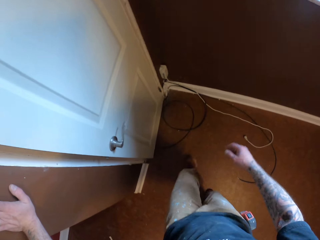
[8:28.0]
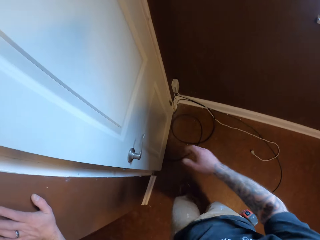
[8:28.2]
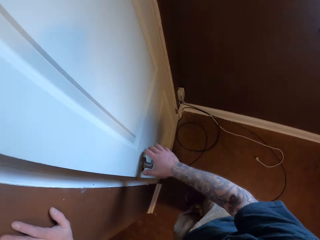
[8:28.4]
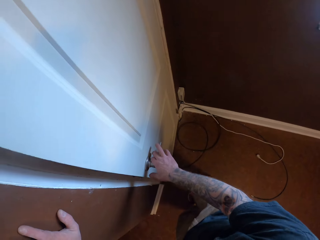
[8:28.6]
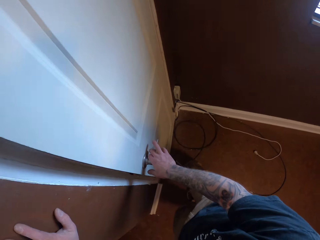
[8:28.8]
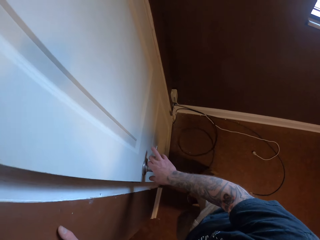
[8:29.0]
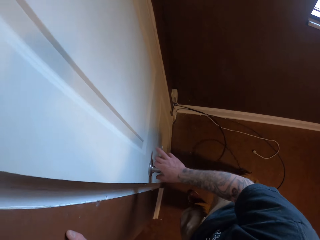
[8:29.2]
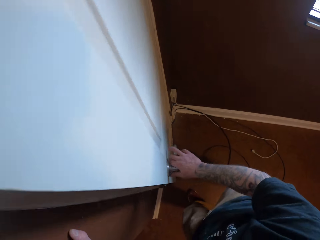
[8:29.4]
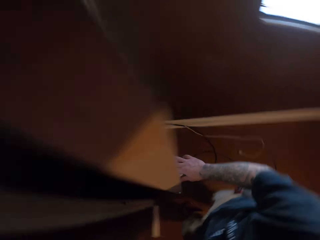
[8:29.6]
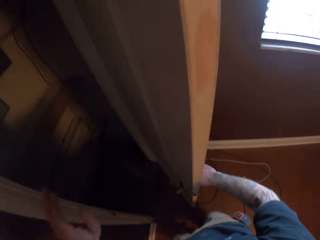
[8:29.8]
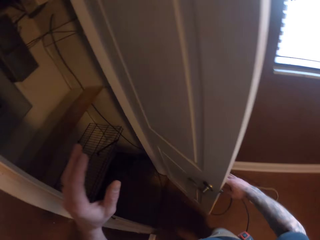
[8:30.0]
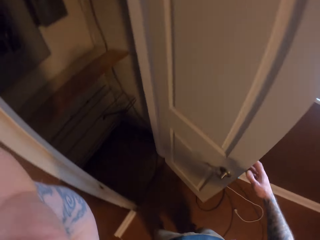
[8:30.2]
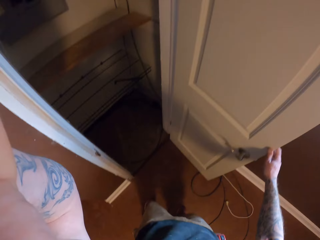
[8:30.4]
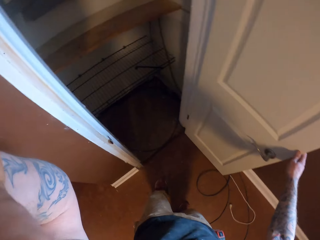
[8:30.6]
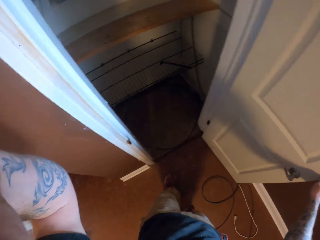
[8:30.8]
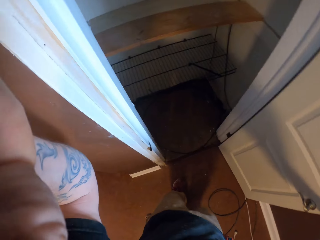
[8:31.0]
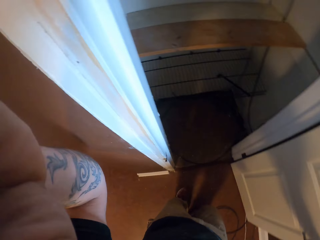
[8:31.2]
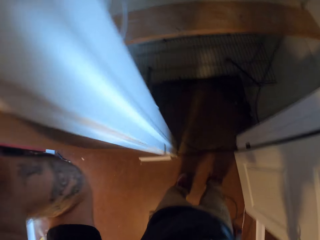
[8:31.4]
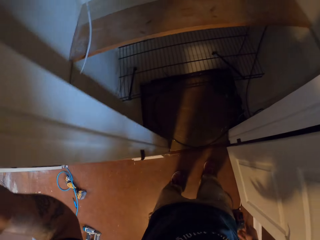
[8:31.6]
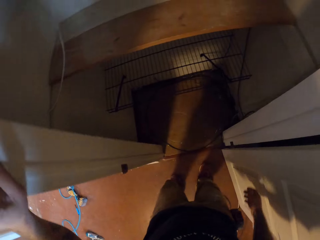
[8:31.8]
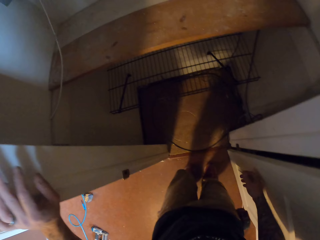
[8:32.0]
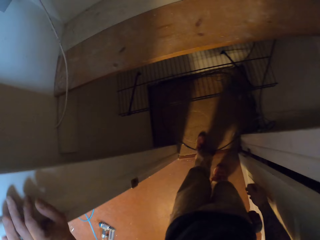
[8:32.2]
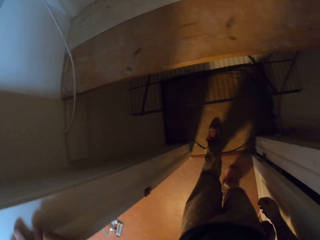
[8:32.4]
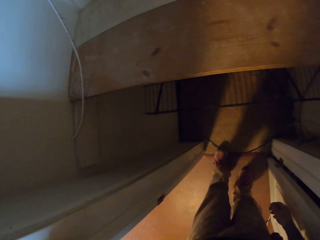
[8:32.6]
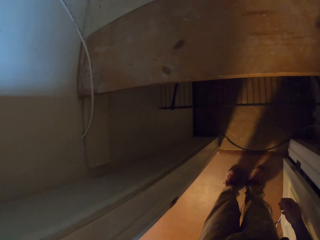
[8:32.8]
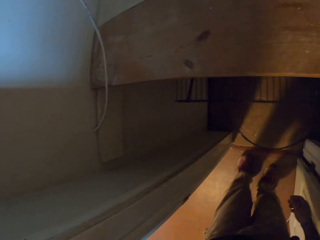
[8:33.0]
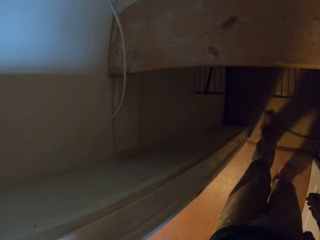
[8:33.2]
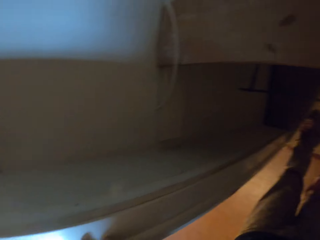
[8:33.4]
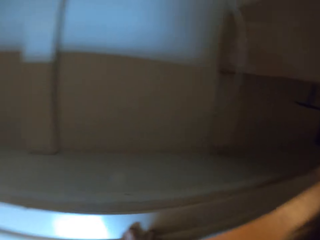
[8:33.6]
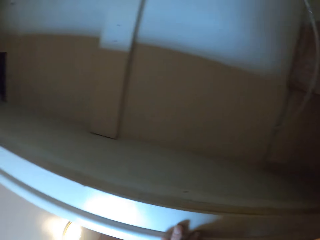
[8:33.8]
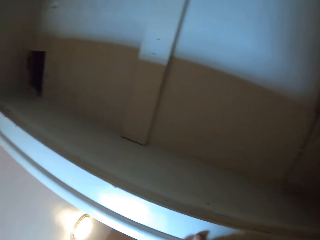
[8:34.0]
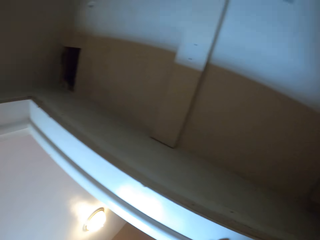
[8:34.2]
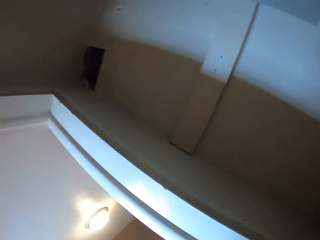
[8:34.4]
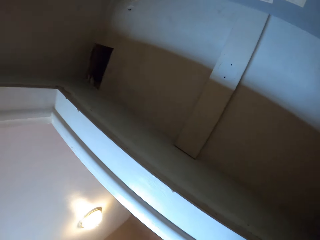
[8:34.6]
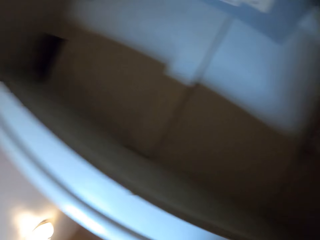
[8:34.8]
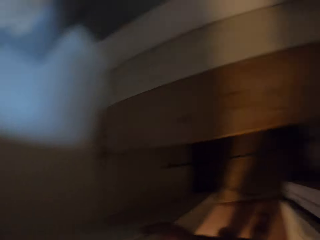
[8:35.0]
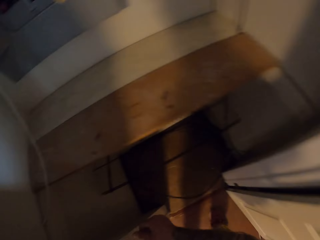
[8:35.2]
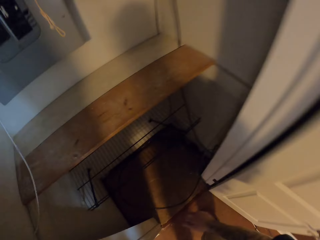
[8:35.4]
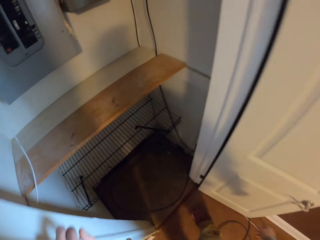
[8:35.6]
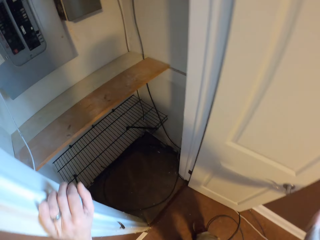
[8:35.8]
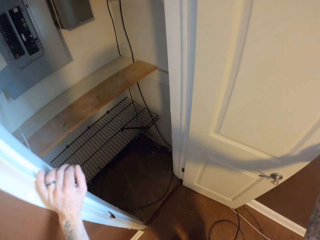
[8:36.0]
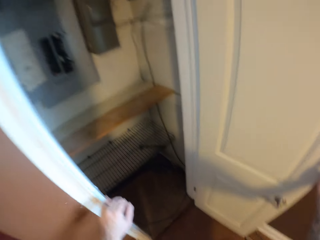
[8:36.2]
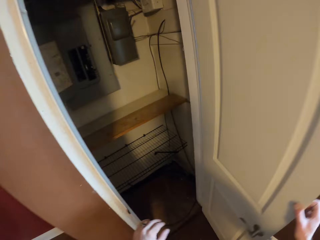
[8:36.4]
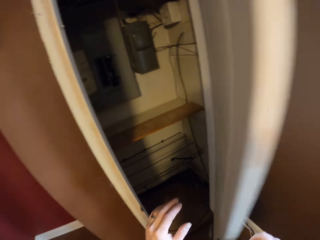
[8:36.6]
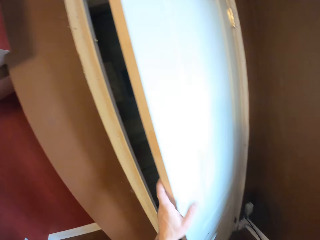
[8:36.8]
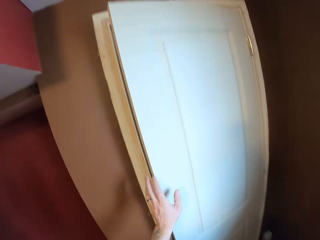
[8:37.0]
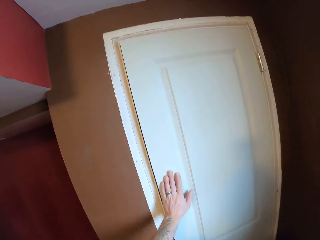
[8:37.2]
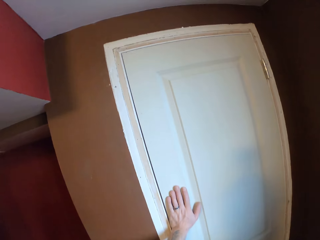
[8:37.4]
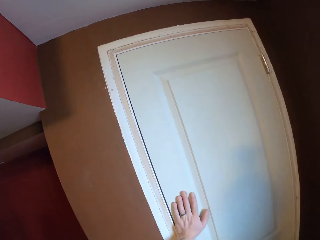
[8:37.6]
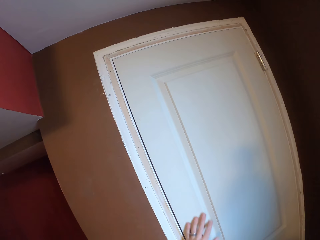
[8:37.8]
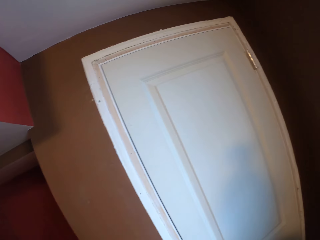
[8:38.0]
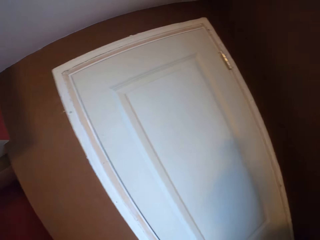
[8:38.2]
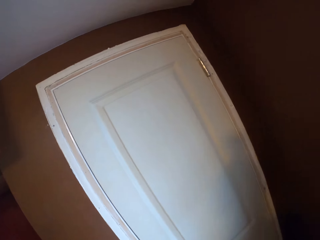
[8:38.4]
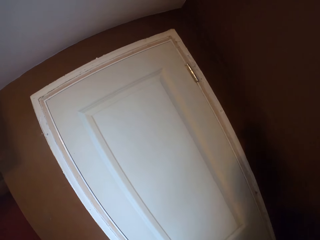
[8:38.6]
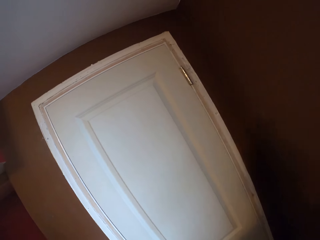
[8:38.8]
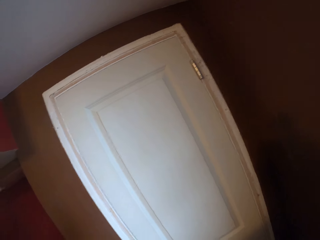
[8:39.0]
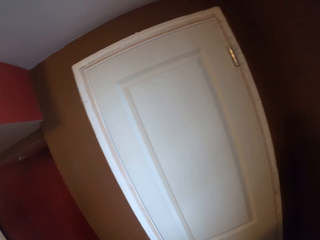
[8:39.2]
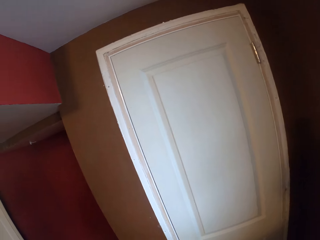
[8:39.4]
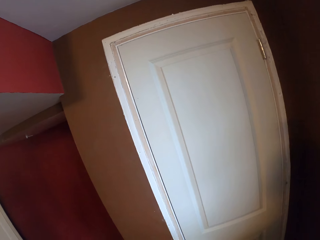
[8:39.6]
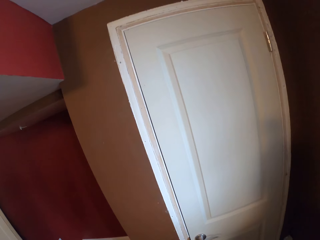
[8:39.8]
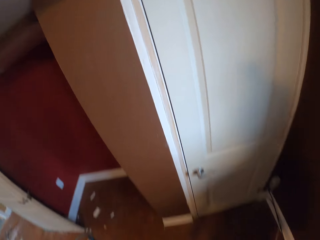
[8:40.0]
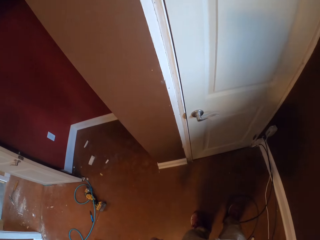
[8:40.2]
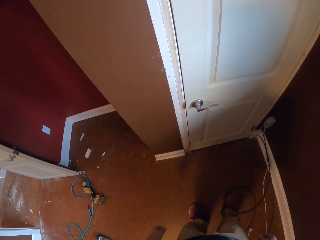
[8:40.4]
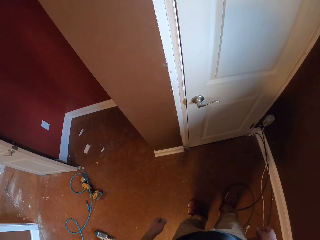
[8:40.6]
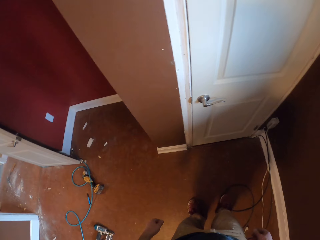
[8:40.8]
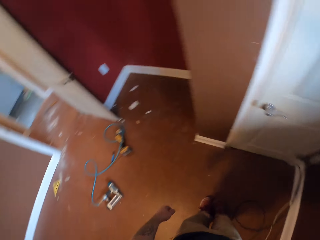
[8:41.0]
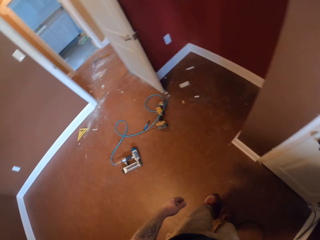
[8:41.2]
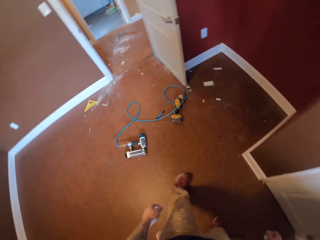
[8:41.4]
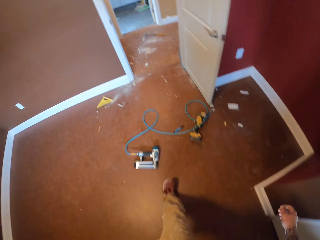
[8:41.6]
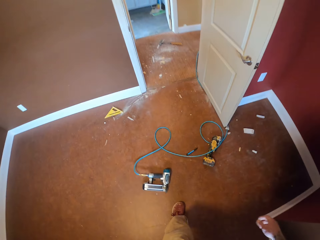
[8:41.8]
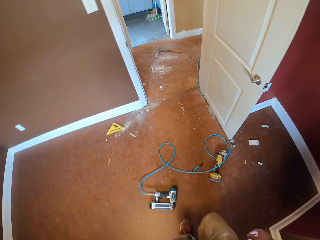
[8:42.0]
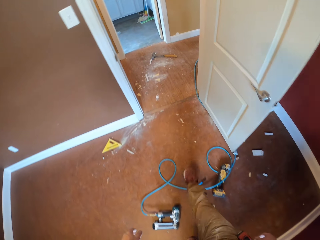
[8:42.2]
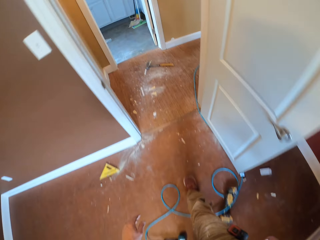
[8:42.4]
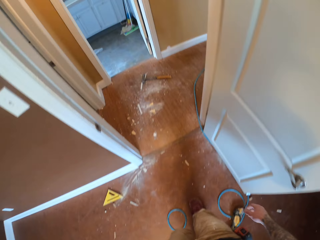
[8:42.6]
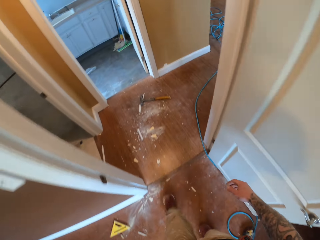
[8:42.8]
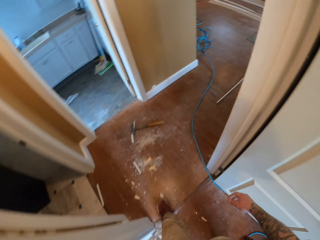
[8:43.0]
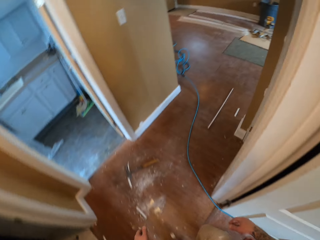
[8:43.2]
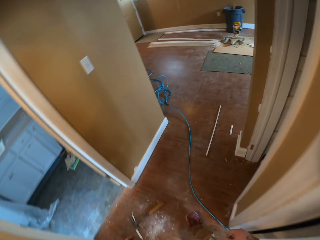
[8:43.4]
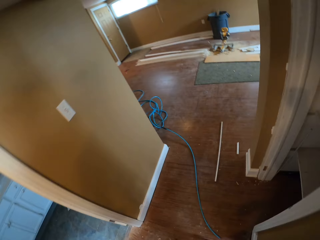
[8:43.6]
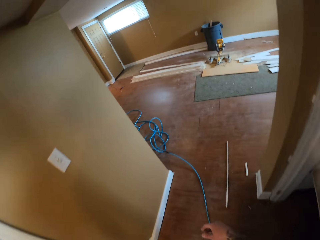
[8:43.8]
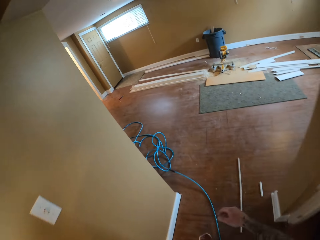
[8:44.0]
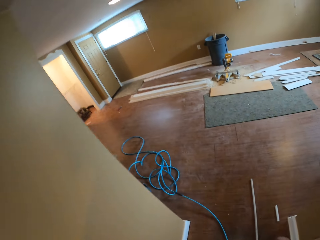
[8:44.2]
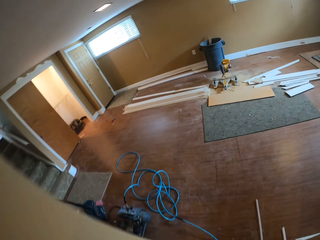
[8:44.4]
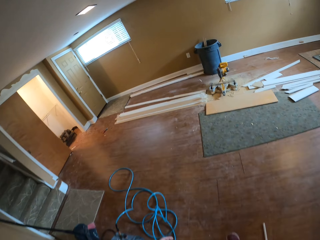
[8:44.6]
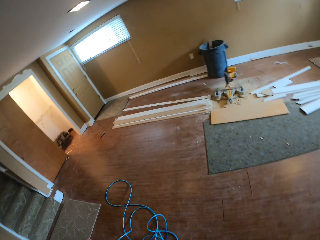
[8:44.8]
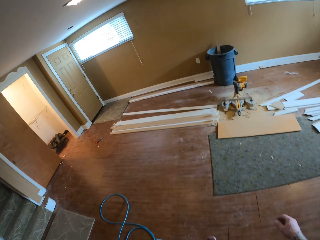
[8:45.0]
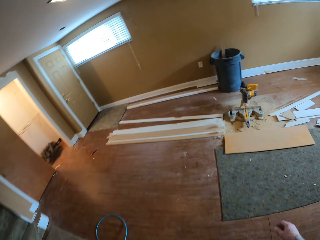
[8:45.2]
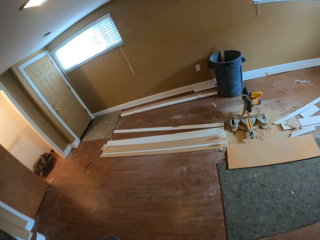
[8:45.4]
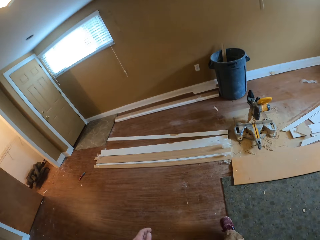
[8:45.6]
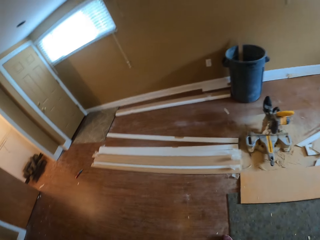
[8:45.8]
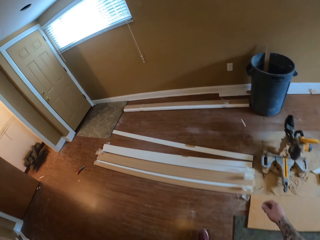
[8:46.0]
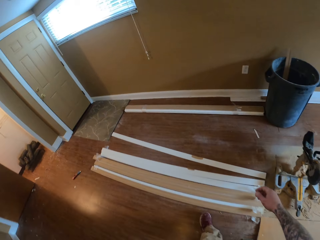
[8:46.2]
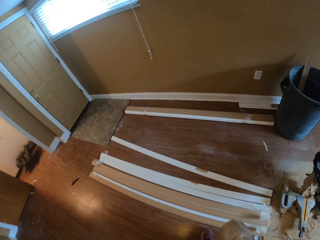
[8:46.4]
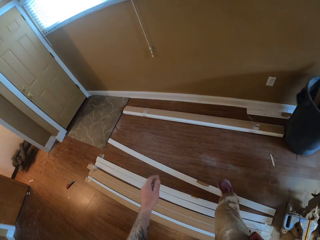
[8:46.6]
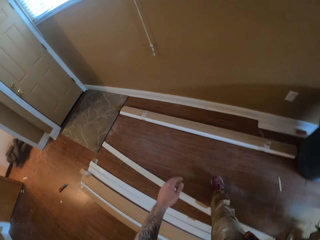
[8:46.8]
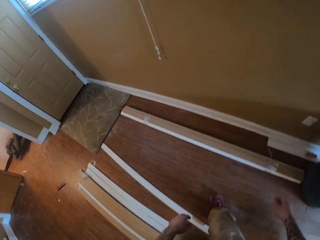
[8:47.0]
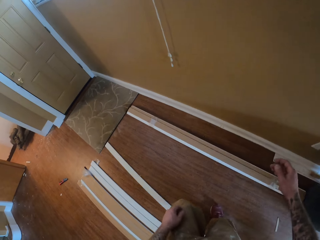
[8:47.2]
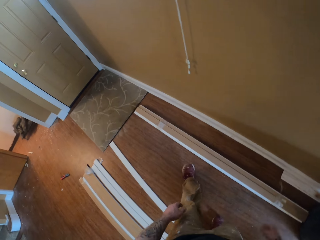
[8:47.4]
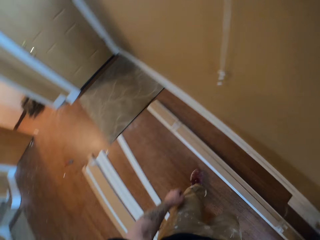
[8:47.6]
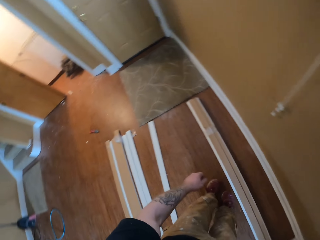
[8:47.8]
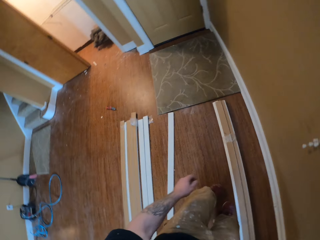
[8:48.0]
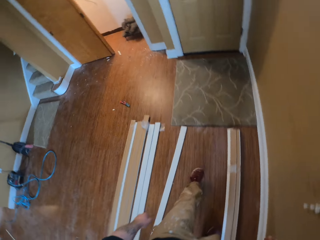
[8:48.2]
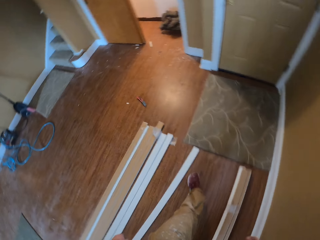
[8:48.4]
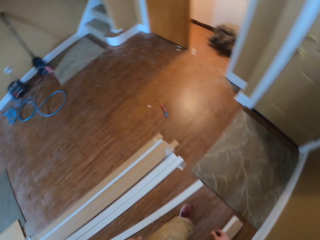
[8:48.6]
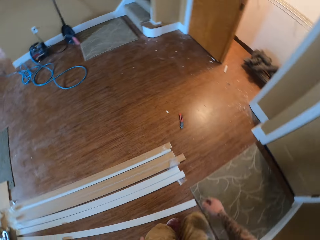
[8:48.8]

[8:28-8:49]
The camera wearer opens the closet door. He moves the wires in the closet with his leg. He closes the closet door. He walks.
